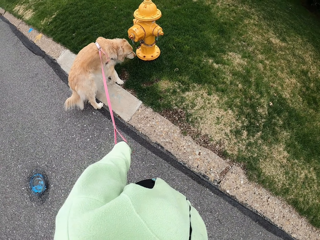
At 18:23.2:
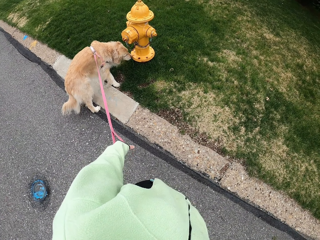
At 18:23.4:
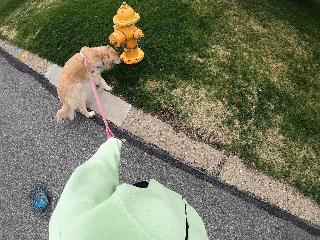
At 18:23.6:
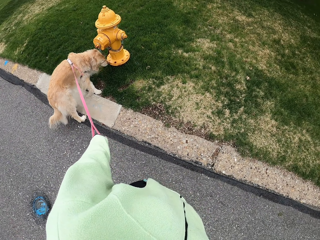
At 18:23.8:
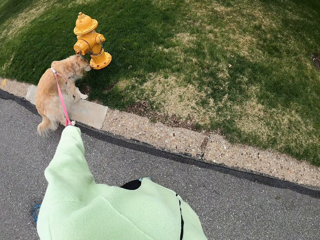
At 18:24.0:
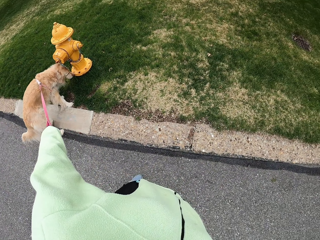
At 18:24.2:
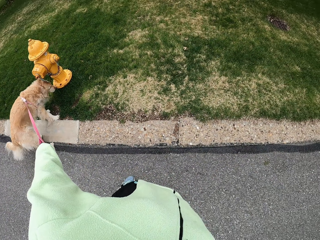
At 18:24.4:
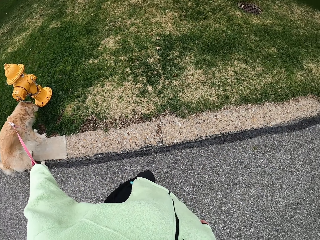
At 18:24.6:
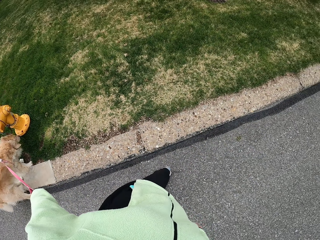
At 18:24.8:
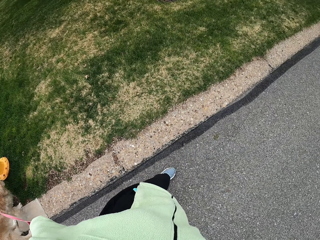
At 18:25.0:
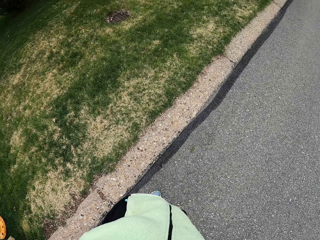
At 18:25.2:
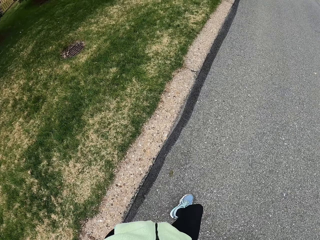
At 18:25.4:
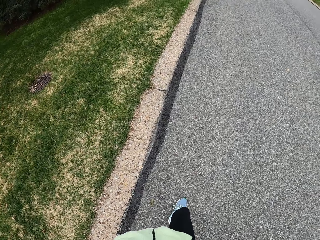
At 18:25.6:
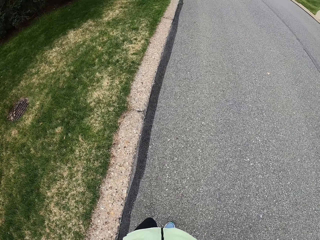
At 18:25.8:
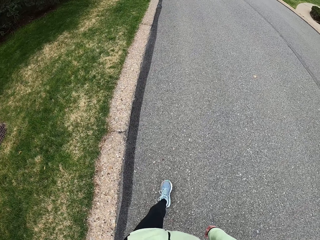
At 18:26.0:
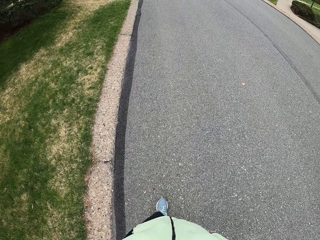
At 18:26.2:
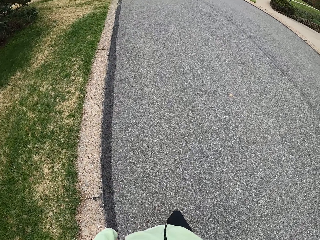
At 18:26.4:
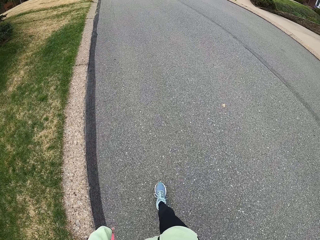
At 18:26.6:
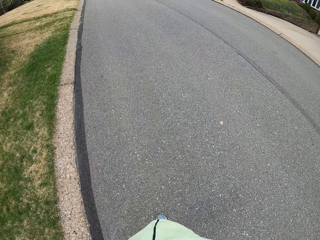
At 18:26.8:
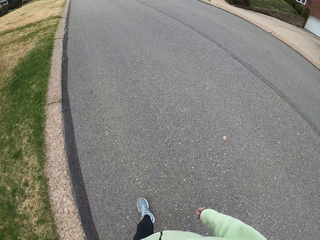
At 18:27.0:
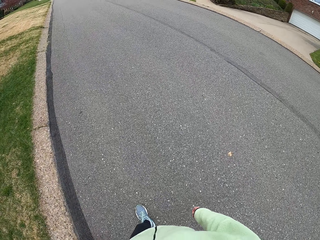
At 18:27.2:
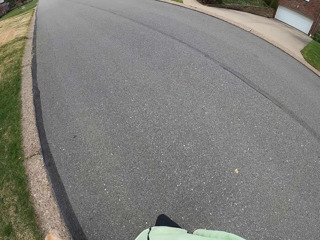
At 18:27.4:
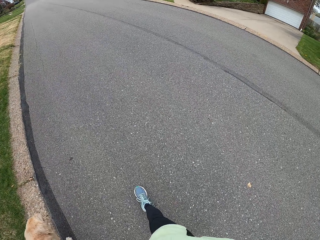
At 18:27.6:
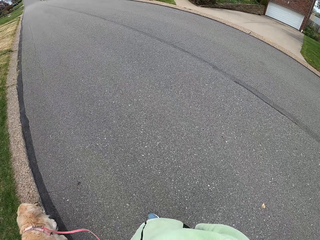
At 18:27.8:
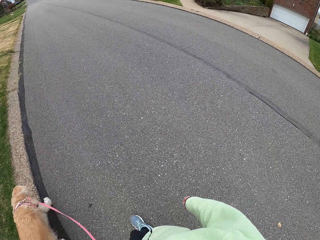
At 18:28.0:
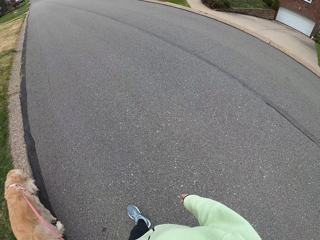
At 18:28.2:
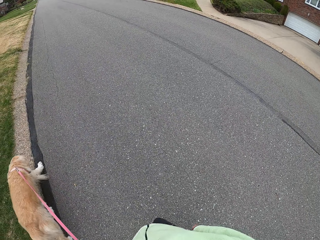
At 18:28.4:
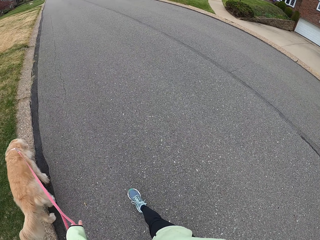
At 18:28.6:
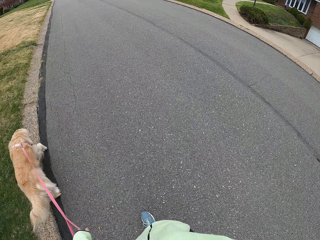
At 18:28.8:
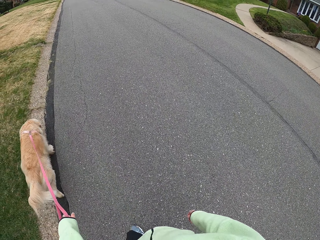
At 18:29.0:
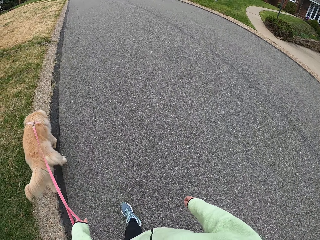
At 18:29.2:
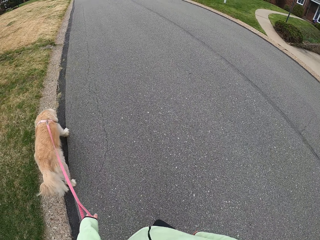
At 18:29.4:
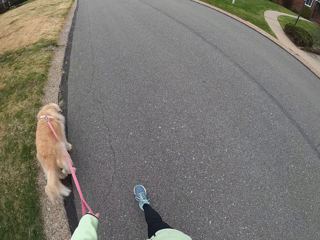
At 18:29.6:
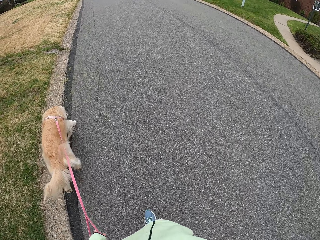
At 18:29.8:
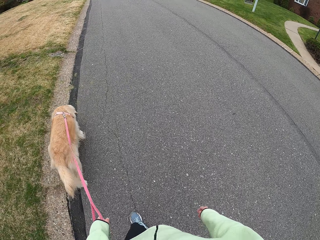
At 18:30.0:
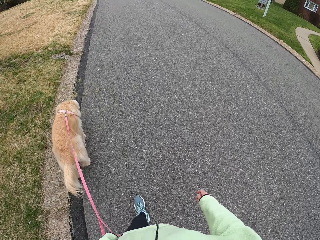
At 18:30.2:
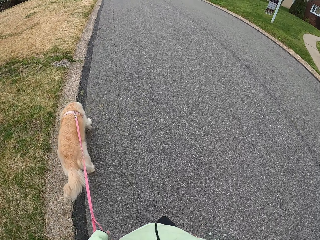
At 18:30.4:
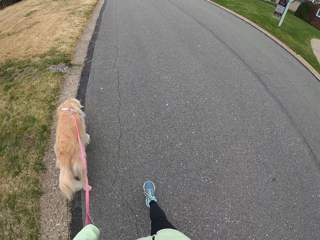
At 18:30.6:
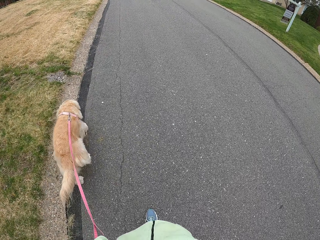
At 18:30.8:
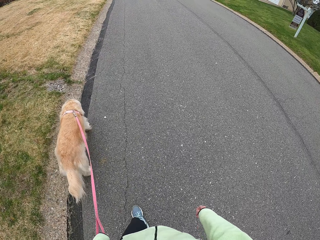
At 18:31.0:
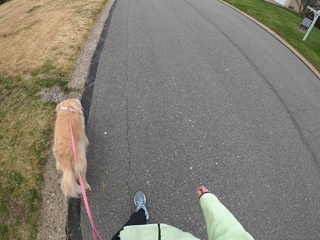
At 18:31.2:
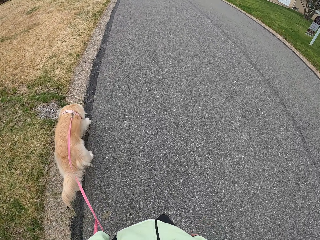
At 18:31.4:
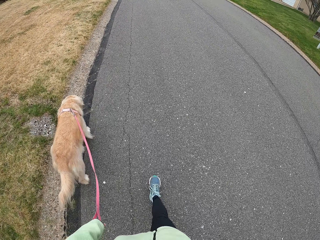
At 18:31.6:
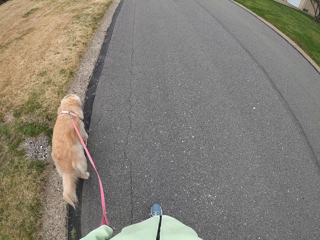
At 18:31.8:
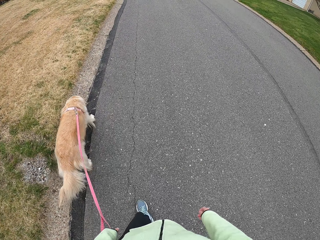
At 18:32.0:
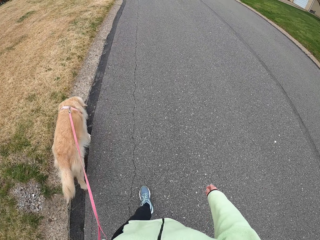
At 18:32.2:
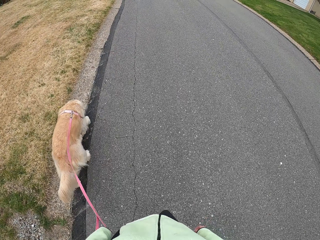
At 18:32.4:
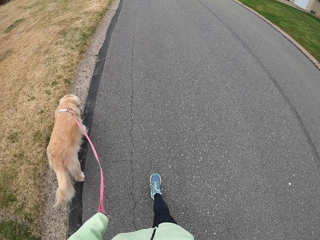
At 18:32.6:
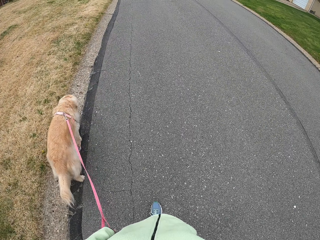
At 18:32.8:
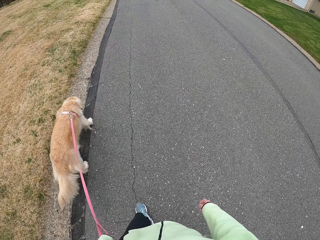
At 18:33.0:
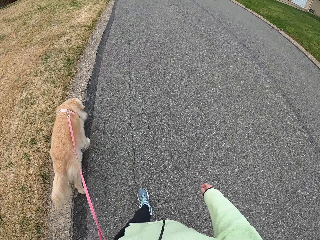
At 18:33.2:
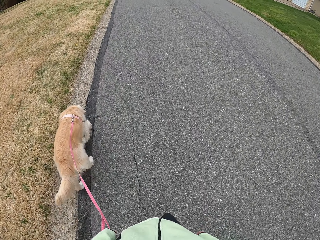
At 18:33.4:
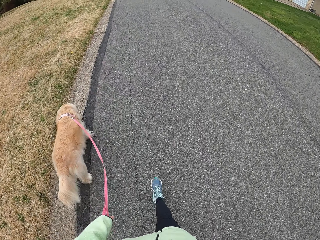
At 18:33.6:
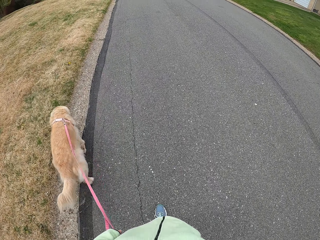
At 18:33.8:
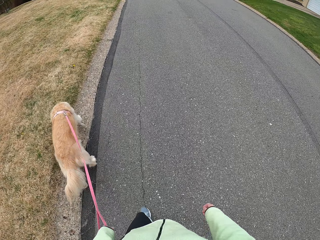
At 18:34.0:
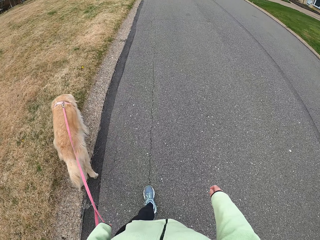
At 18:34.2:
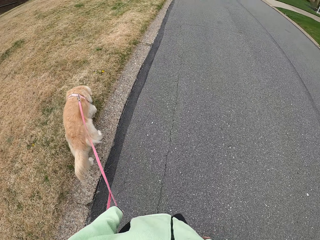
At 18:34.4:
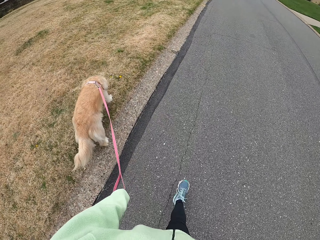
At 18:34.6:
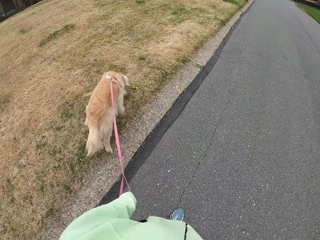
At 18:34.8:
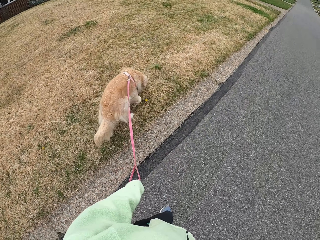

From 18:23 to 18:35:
The camera wearer walks the dog on the road.

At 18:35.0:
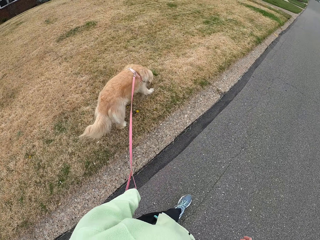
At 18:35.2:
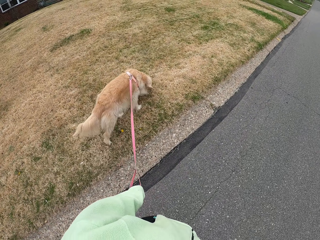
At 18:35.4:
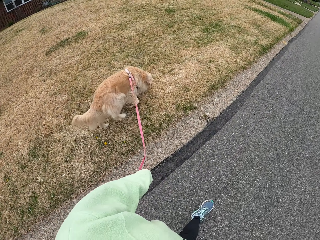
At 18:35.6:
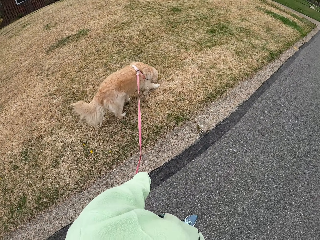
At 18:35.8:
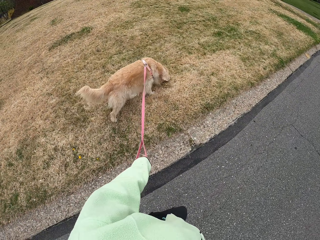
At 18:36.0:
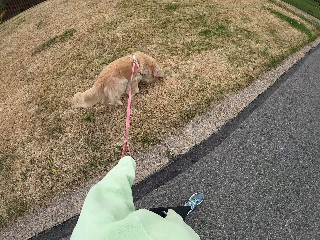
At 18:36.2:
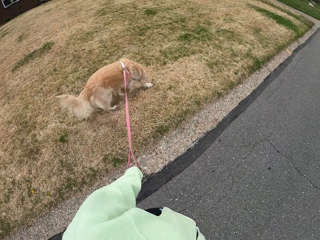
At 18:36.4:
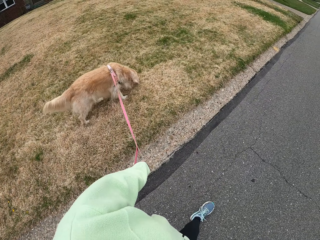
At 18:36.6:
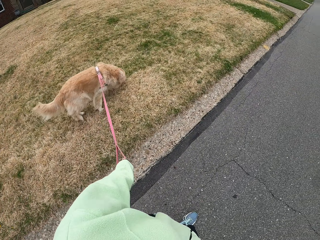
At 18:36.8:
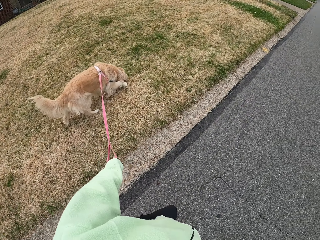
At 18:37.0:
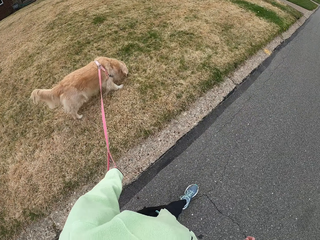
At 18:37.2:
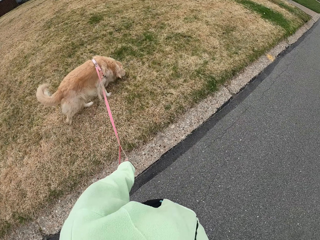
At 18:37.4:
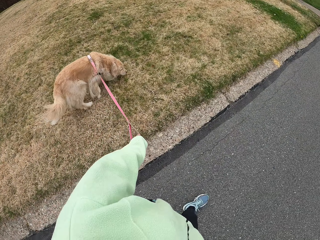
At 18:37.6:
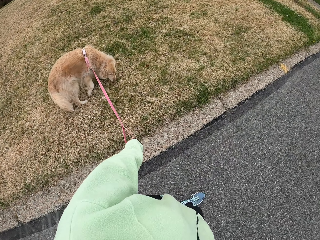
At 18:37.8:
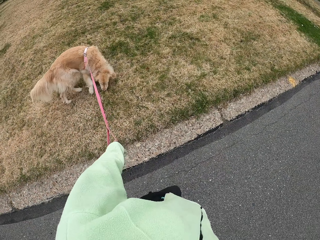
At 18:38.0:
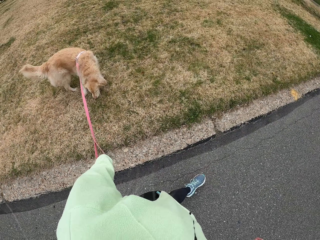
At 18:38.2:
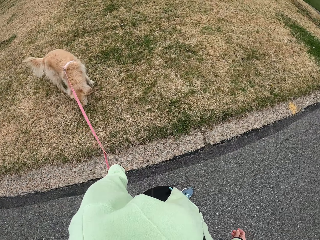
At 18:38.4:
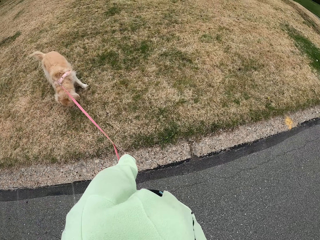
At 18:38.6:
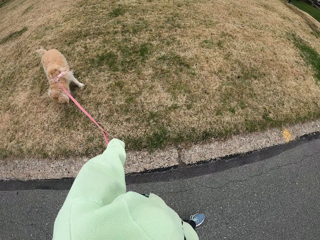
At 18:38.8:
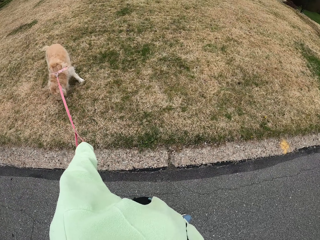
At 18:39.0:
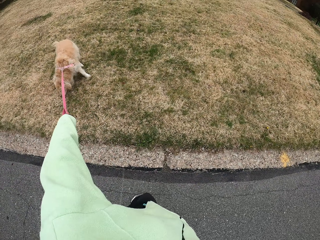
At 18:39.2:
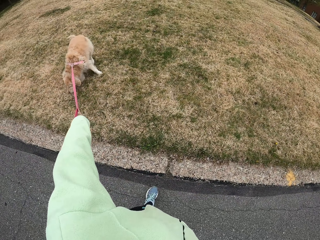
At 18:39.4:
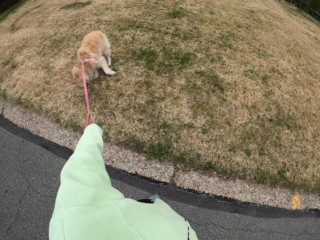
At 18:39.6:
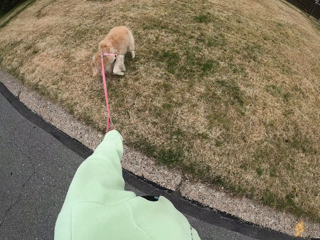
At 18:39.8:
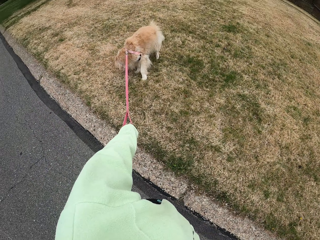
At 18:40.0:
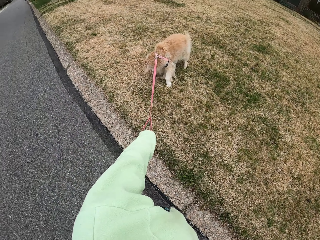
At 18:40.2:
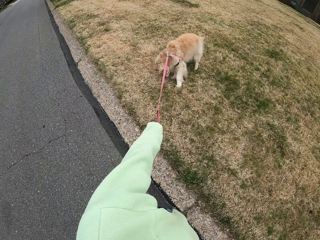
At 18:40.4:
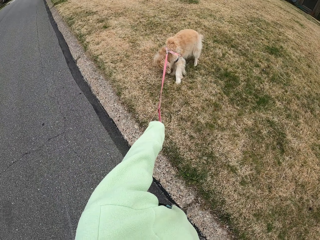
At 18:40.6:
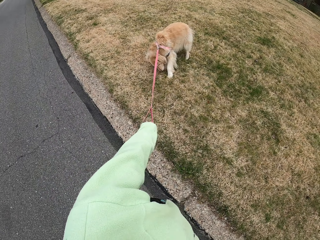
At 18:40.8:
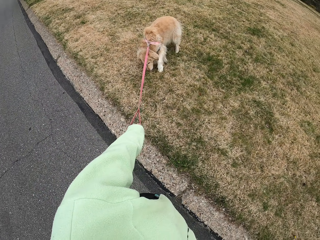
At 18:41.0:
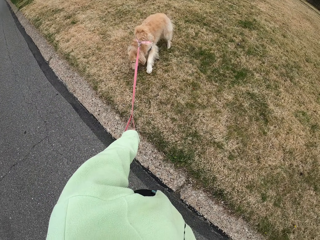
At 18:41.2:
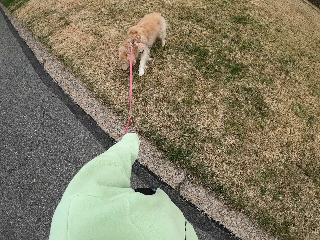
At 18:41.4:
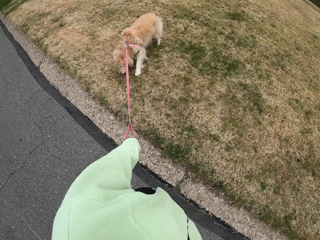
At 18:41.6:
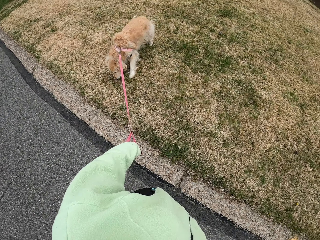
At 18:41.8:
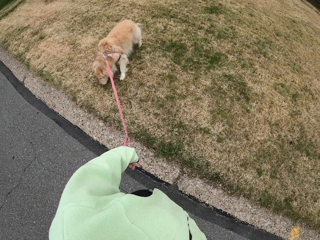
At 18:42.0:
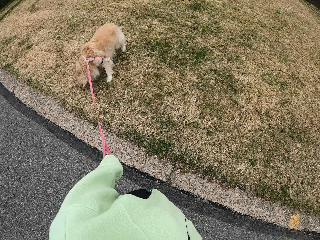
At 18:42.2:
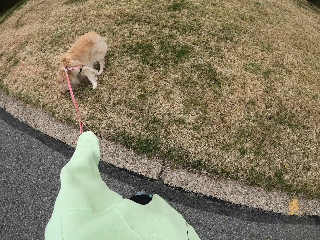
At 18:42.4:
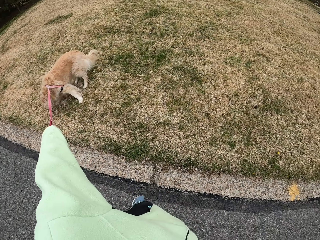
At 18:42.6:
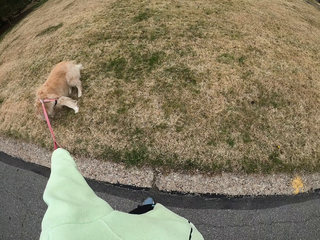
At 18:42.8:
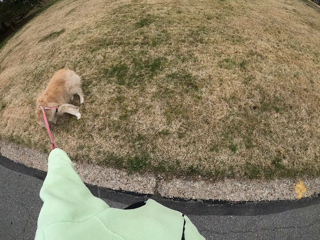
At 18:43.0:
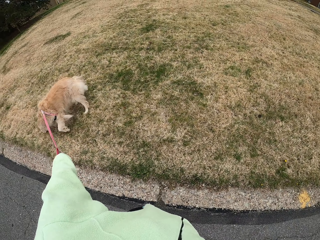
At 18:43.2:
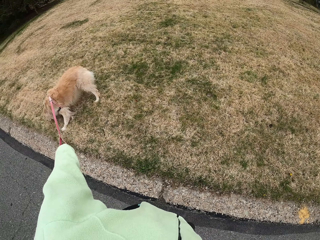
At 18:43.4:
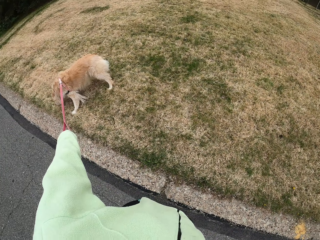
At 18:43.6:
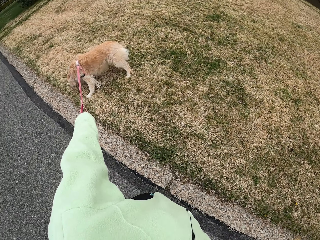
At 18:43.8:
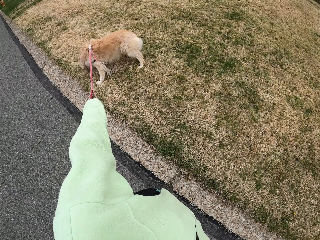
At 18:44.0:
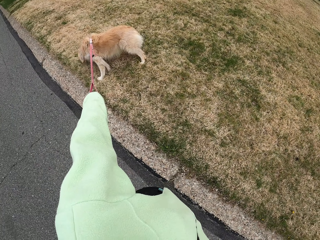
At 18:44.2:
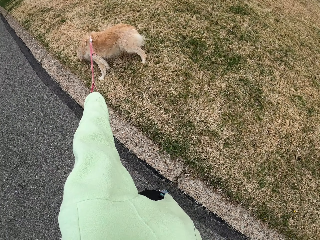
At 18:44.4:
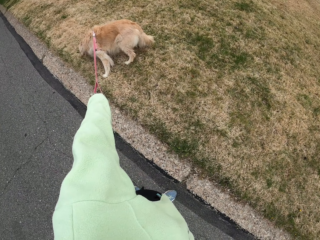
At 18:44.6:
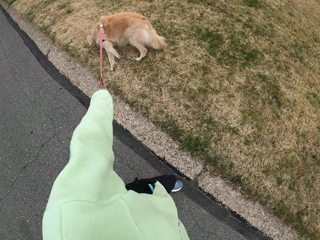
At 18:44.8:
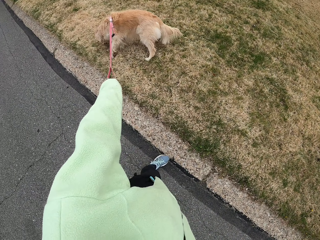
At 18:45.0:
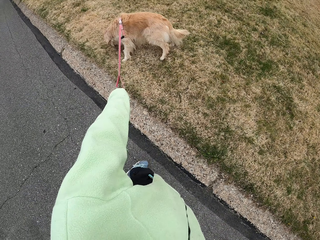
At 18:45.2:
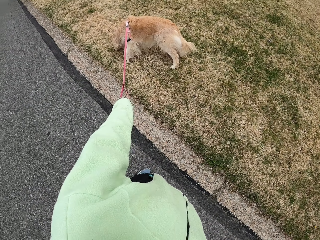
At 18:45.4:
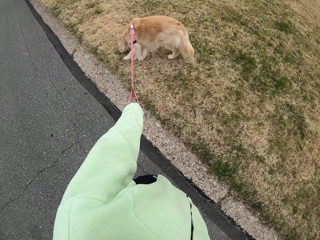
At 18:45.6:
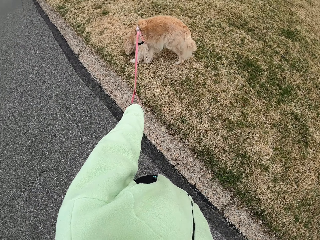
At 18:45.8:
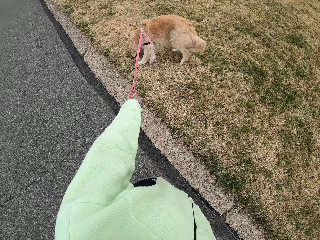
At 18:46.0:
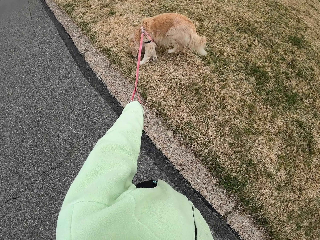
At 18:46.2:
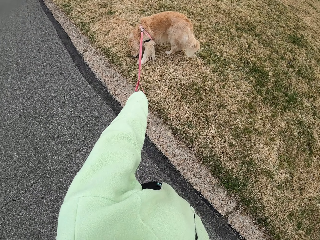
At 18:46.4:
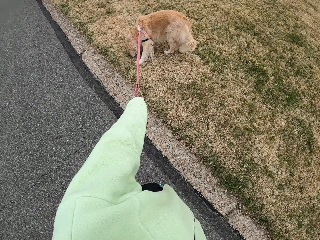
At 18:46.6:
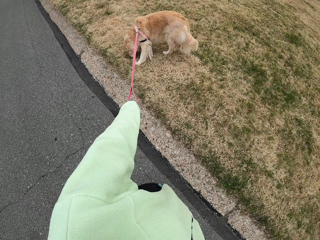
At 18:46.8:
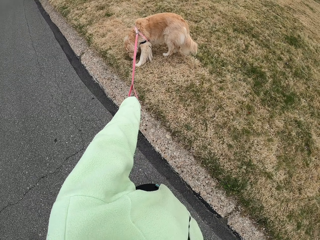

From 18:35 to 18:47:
The camera wearer stops so that the dog sniffs.
